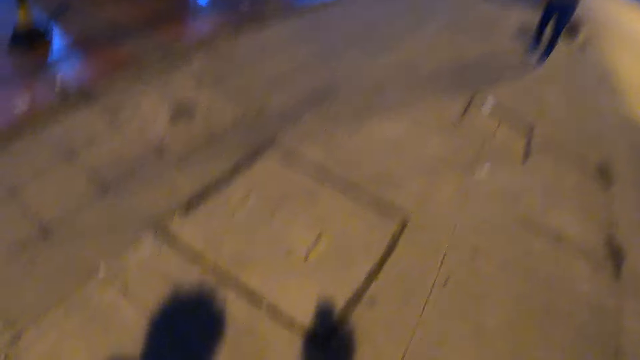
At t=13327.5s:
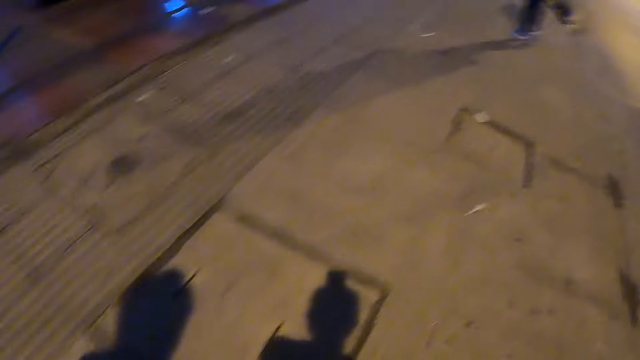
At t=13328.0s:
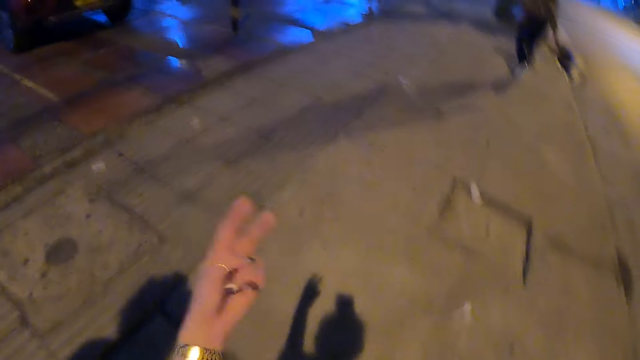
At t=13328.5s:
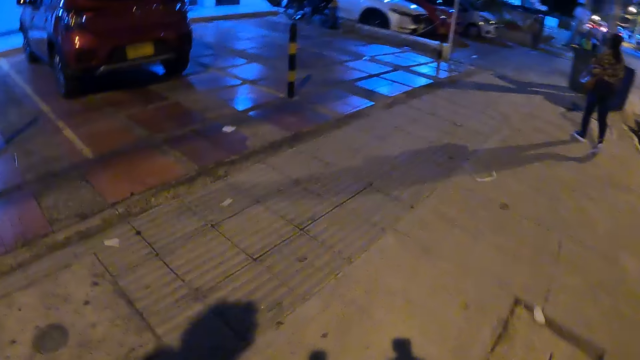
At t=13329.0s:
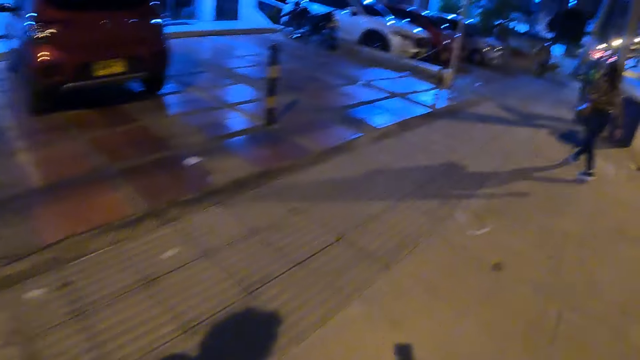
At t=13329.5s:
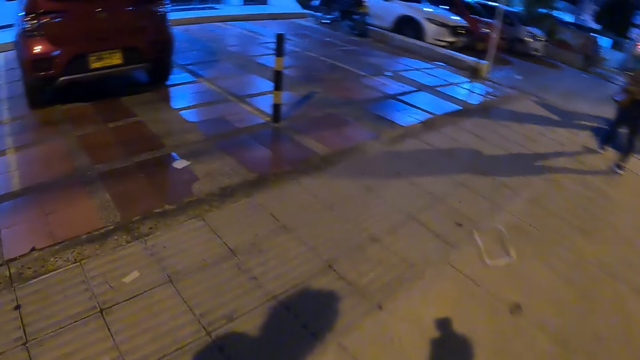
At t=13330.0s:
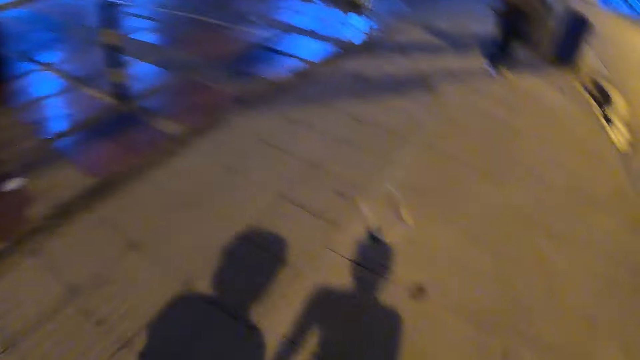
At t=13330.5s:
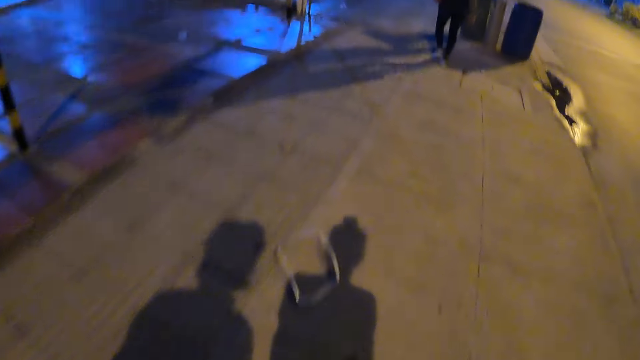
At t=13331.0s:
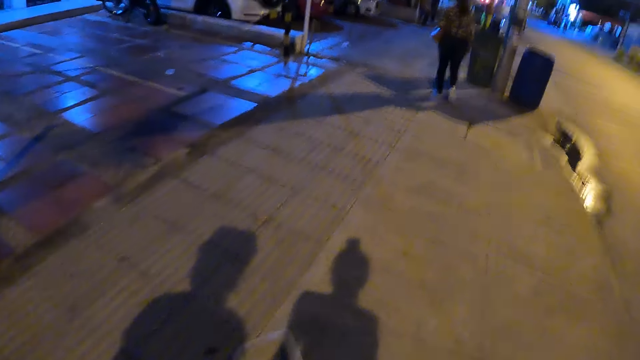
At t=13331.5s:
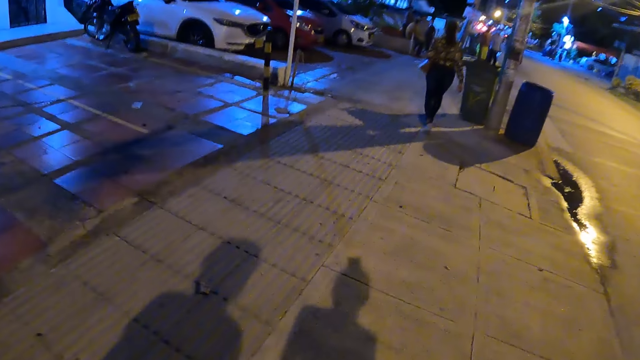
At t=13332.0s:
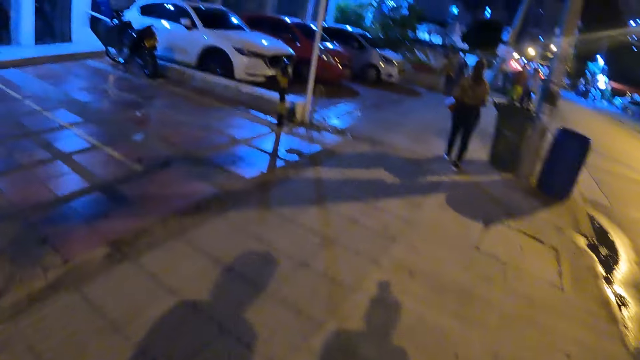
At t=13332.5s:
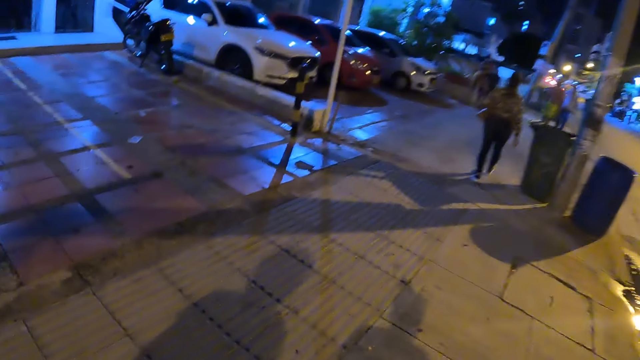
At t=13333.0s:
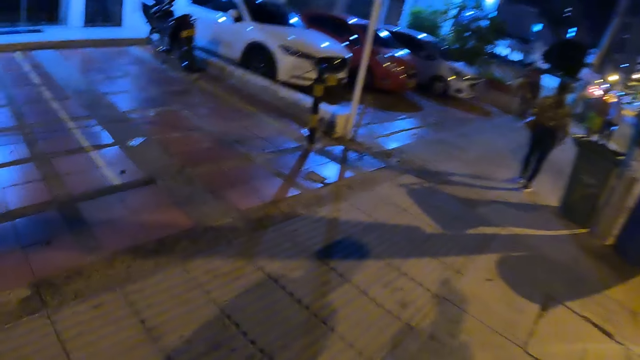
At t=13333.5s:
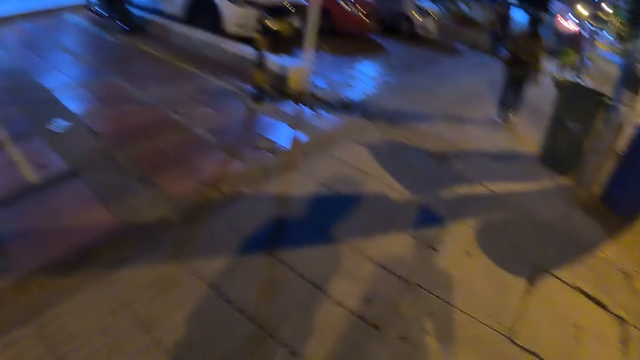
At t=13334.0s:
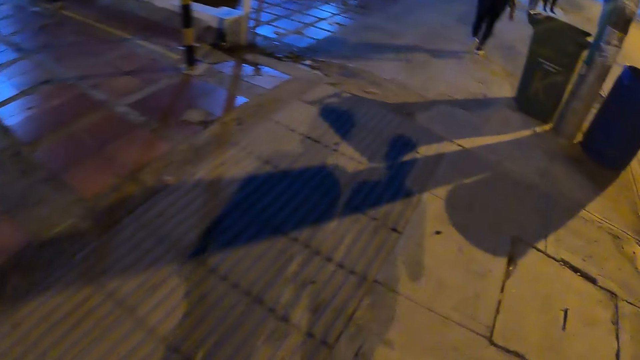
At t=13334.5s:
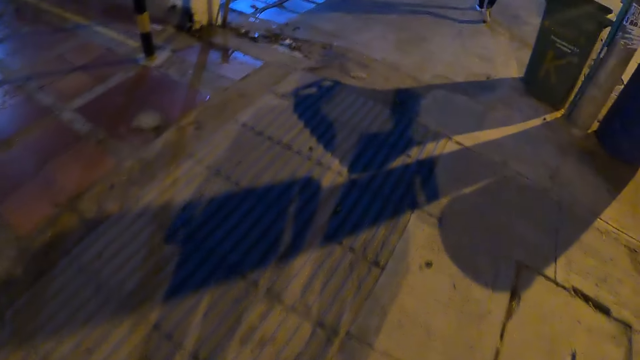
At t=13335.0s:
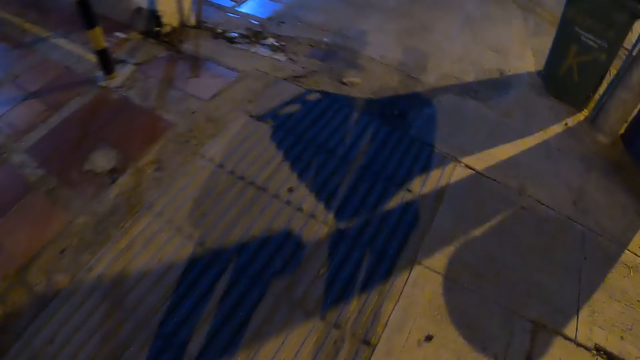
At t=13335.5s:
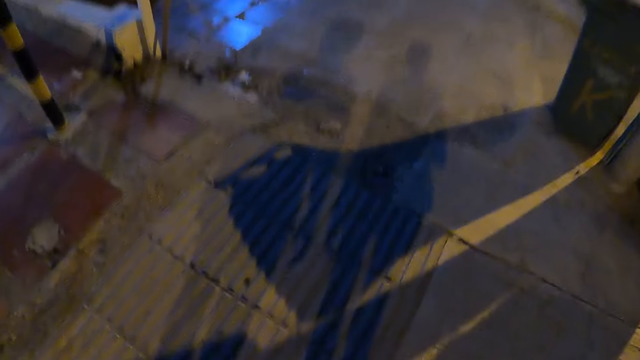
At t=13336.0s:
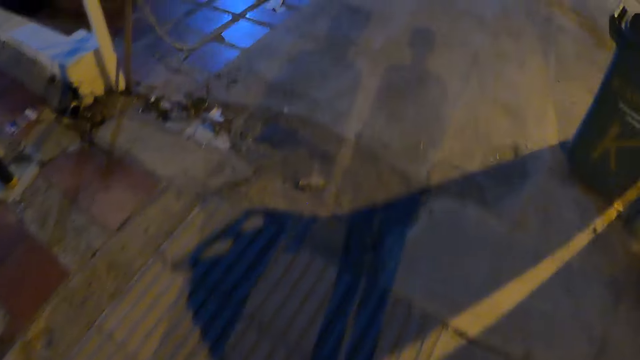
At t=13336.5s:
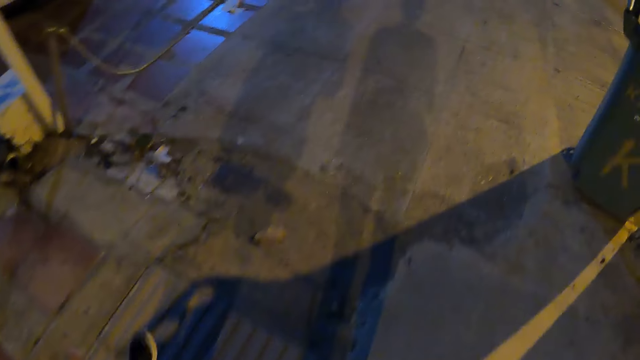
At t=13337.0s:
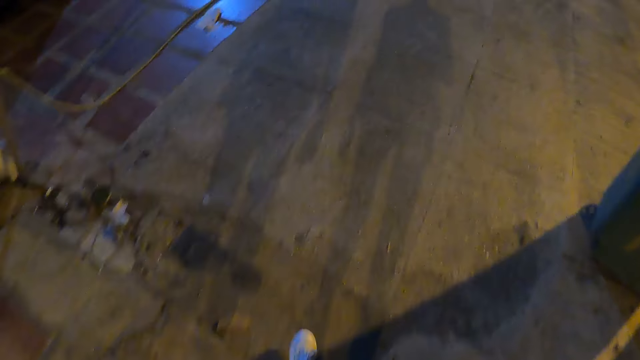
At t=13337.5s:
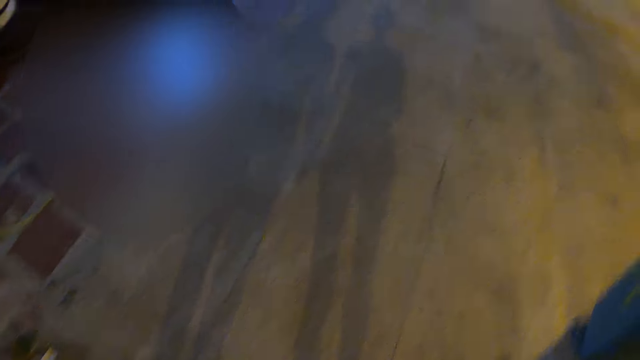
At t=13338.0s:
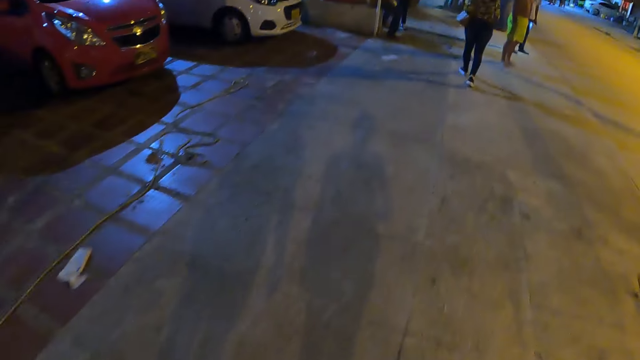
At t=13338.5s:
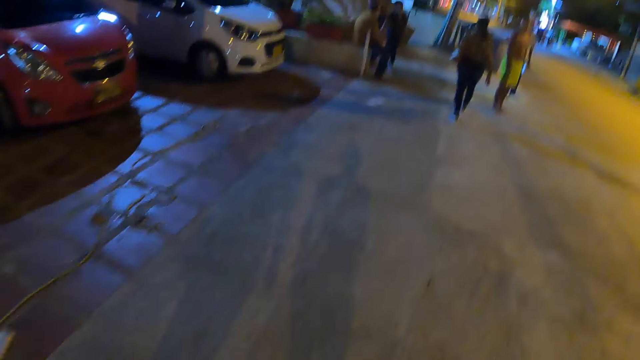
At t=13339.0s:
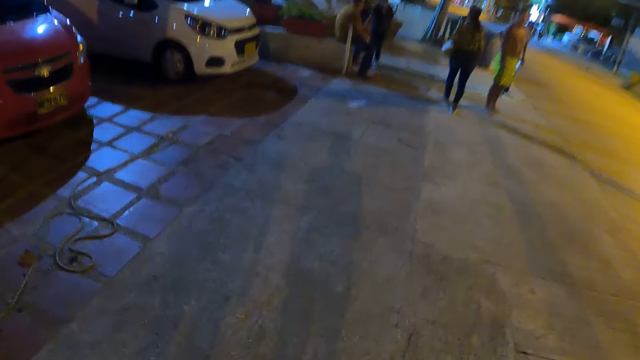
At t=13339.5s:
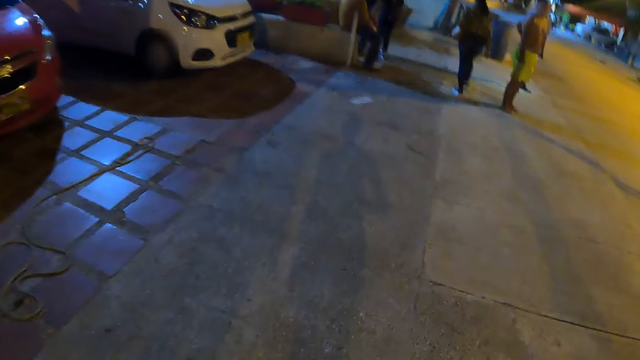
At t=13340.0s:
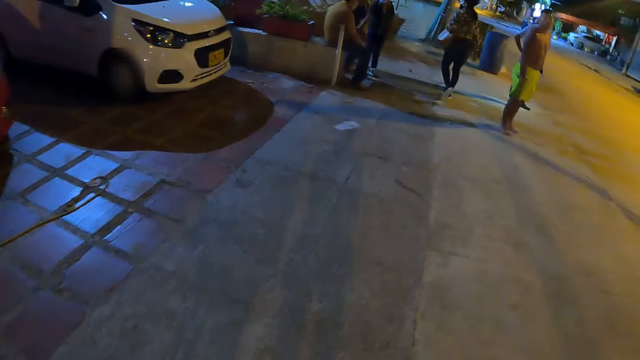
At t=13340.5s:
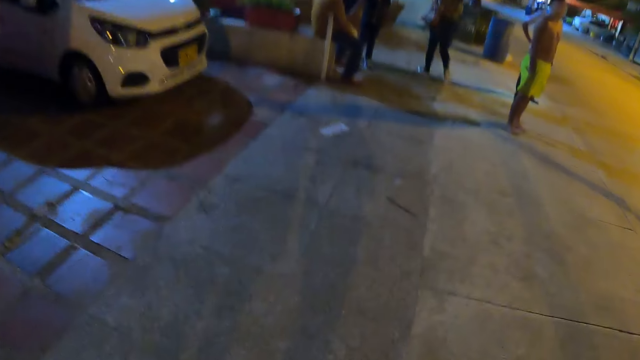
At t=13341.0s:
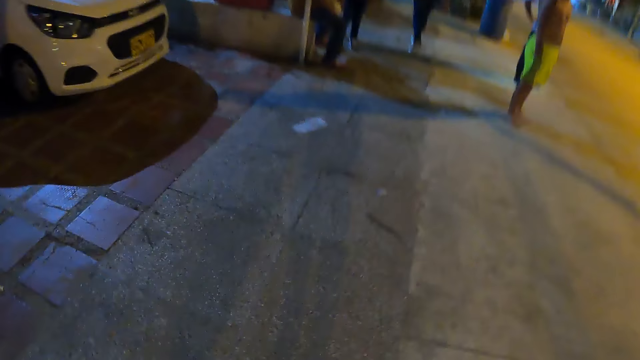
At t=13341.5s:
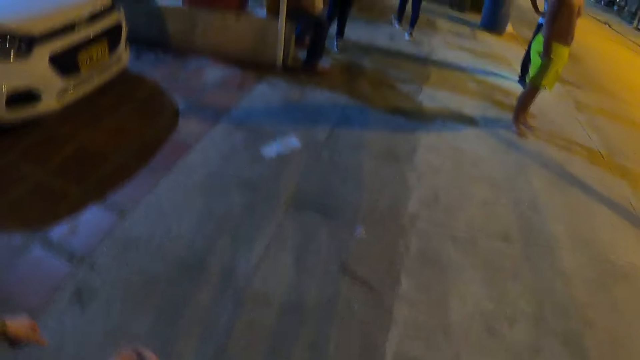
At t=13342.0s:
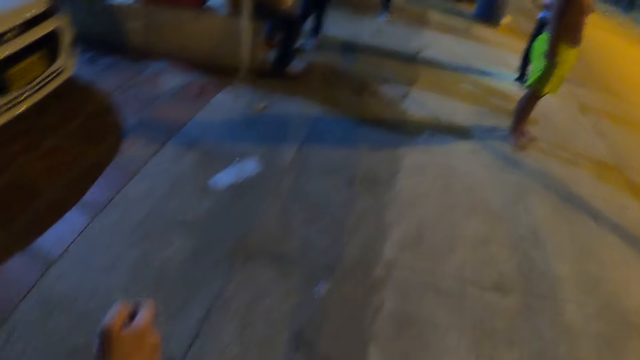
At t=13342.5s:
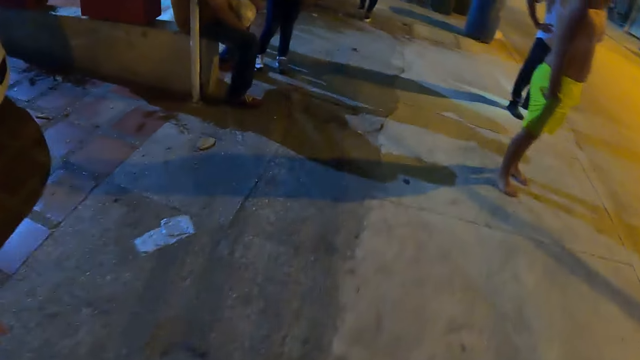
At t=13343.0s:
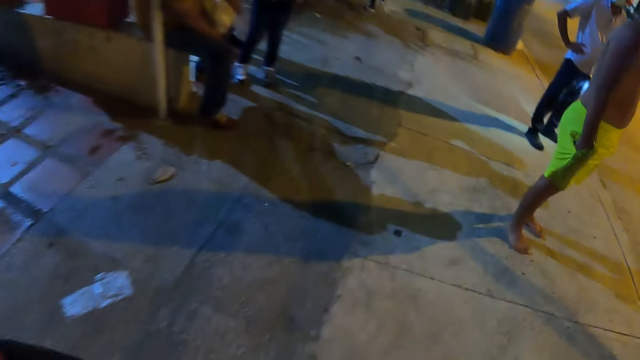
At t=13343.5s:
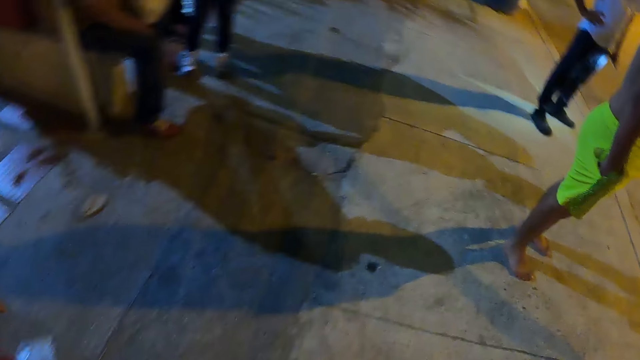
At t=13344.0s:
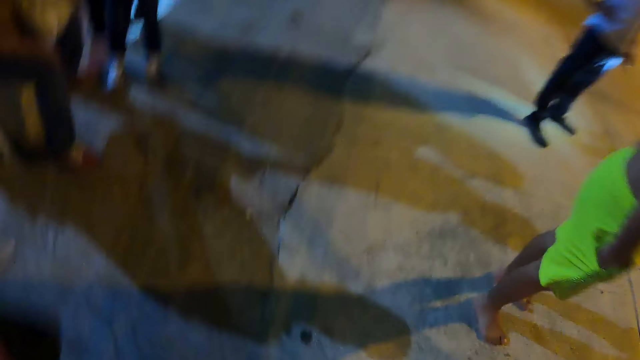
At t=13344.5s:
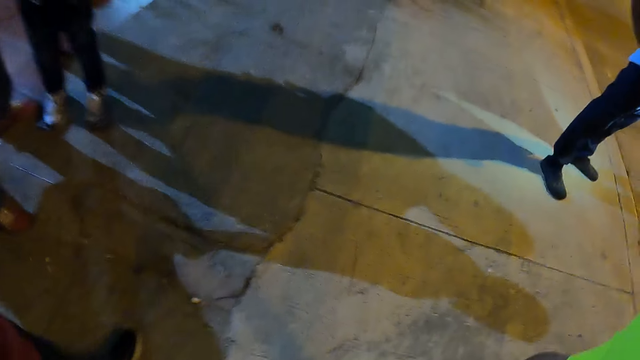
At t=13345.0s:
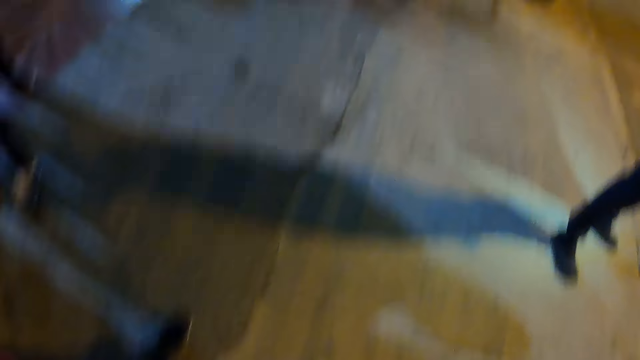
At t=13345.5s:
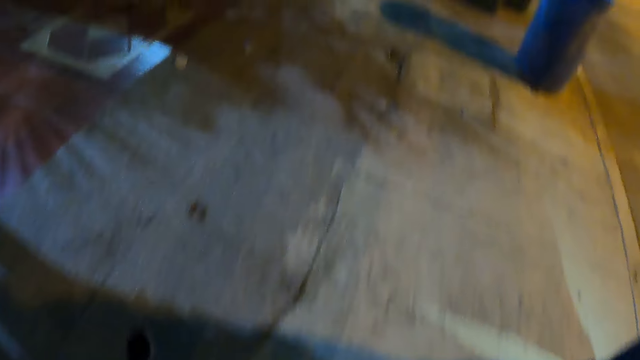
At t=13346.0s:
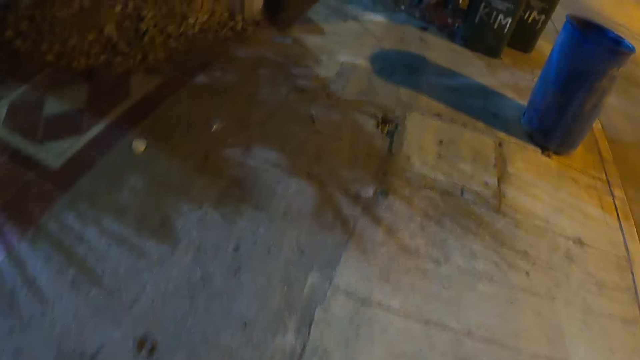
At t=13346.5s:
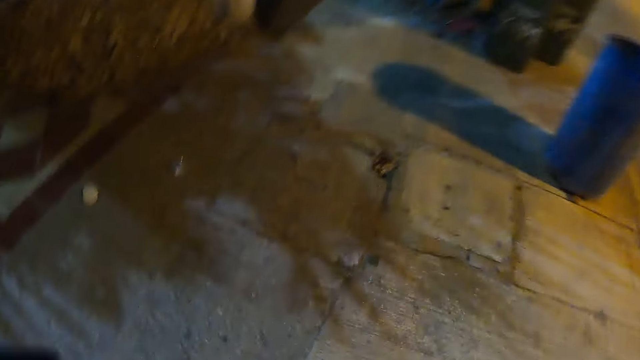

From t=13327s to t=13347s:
The camera wearer looks down. She converses with a person. She raises her hand. She looks left. She walks around the street. She looks forward. She looks left. She looks down. She looks left. She converses with the person. She looks down.
